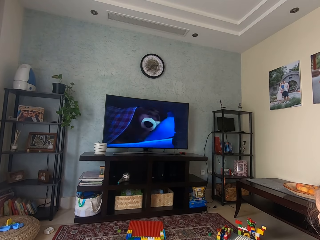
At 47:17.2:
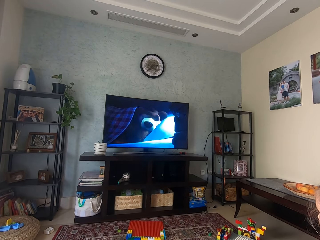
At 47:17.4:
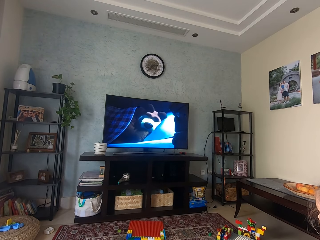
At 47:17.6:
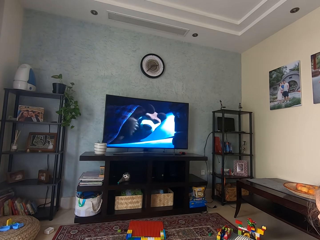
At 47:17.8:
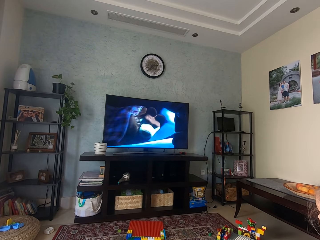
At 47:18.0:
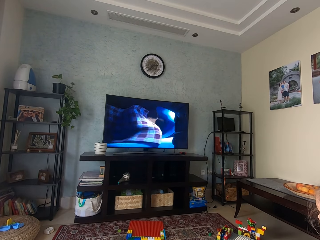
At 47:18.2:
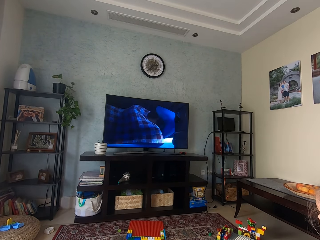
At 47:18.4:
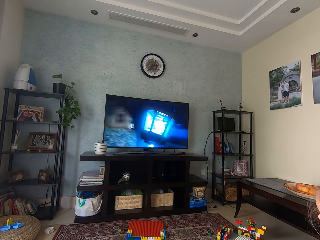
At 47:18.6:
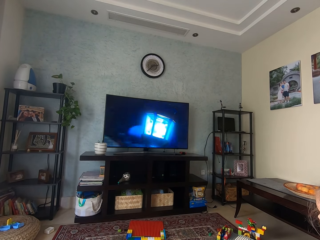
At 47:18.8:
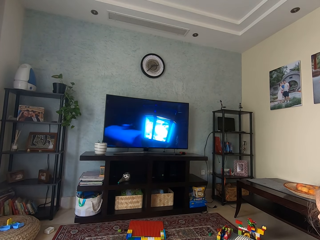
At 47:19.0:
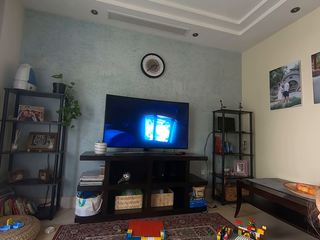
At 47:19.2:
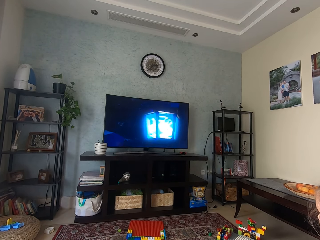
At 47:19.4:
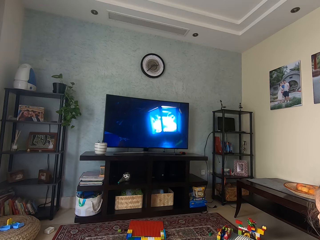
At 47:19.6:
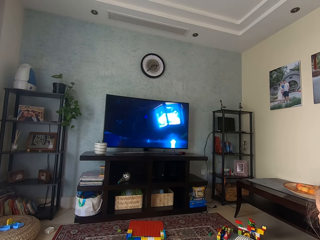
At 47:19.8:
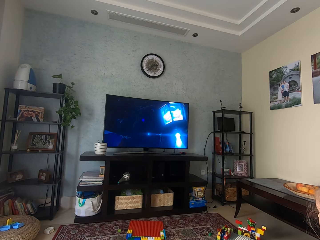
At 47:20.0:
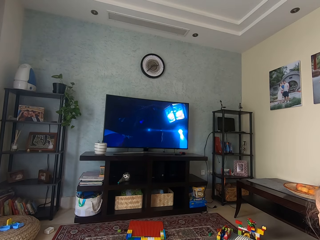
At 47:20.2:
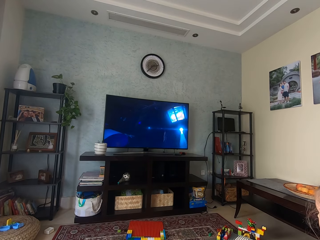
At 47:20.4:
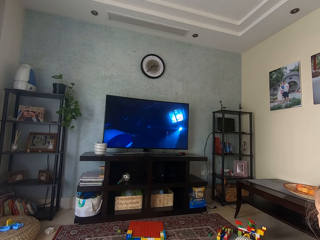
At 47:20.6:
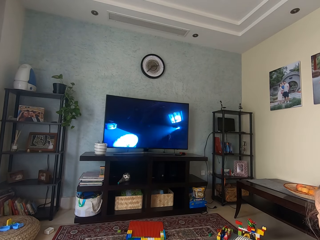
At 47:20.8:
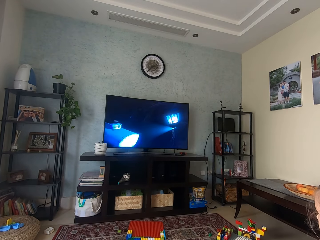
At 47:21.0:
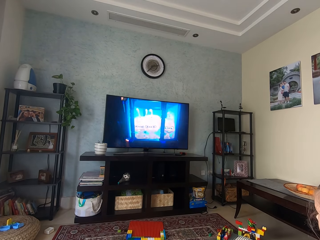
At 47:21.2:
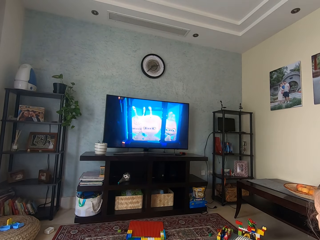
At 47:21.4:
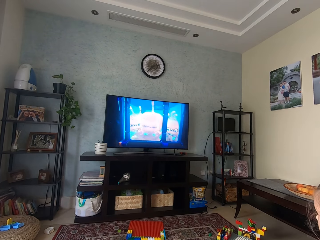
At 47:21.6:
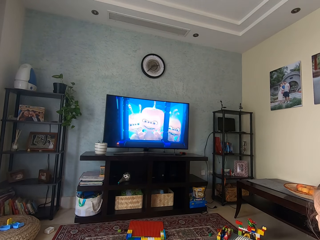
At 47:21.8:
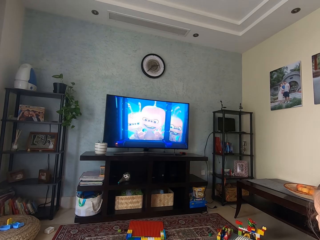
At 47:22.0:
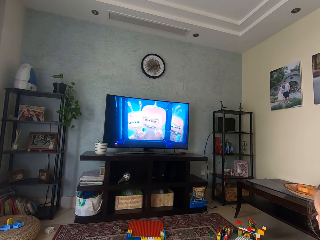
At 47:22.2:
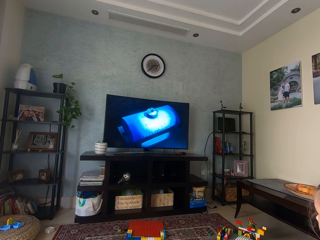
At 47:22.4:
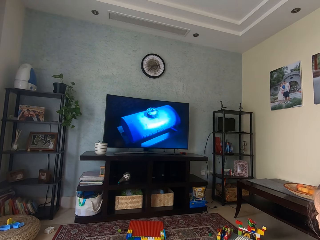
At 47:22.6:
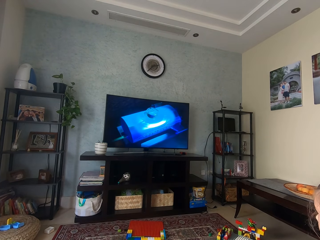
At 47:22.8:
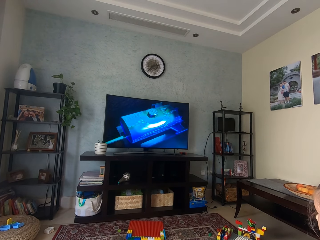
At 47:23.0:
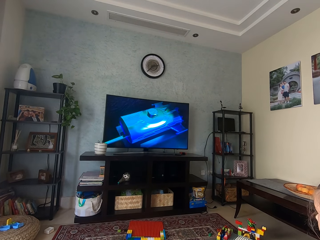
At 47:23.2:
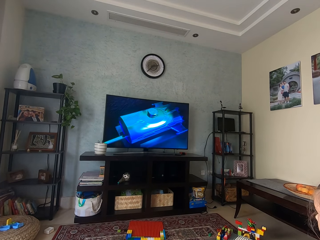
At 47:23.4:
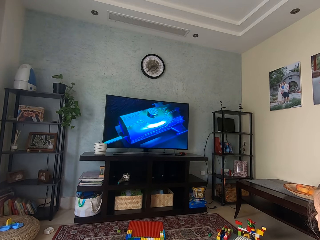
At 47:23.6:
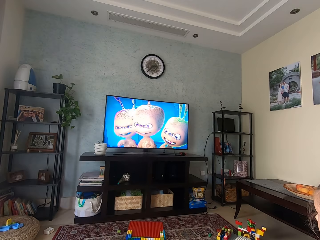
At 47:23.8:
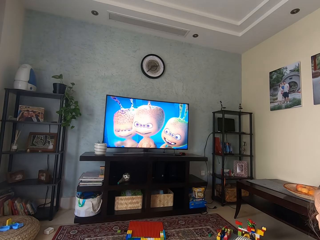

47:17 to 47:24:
A girl watches TV.

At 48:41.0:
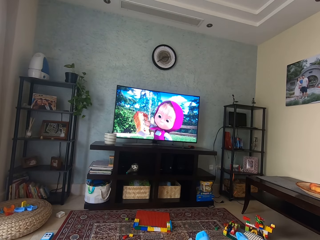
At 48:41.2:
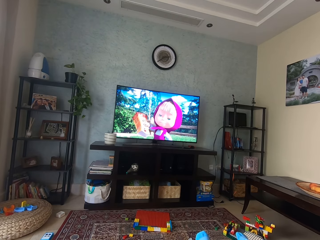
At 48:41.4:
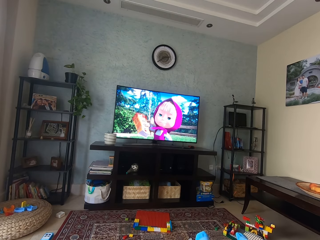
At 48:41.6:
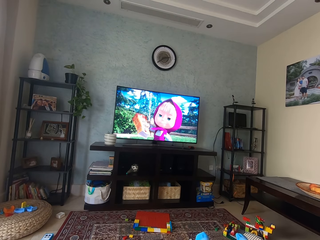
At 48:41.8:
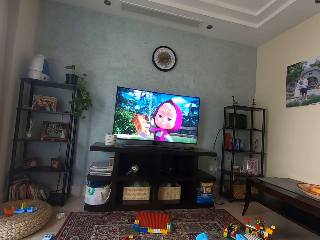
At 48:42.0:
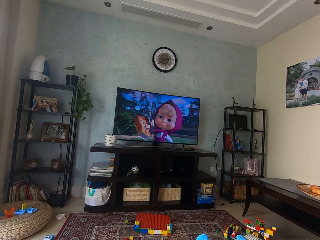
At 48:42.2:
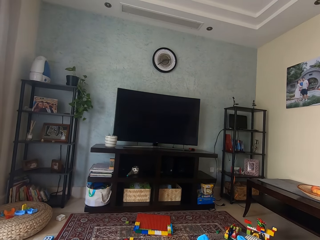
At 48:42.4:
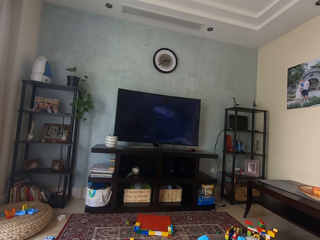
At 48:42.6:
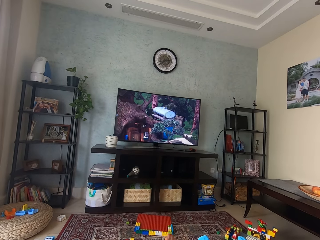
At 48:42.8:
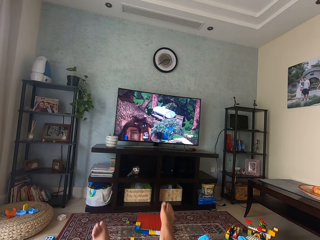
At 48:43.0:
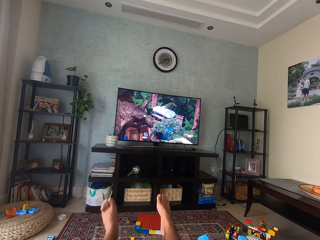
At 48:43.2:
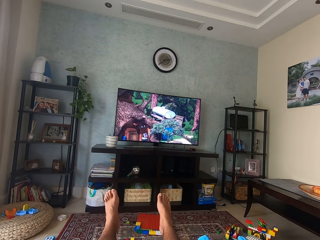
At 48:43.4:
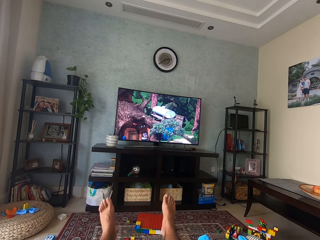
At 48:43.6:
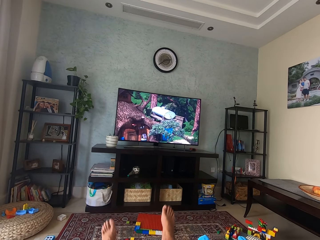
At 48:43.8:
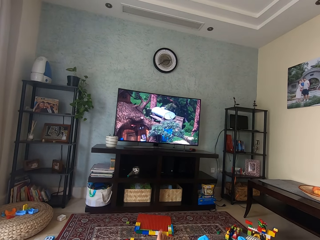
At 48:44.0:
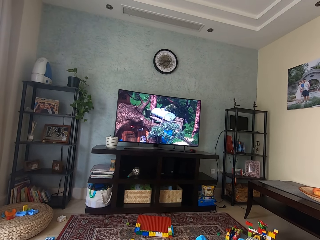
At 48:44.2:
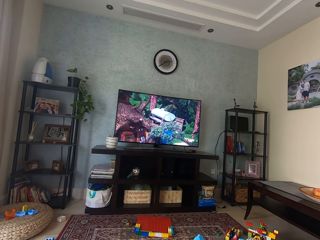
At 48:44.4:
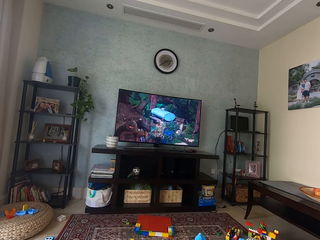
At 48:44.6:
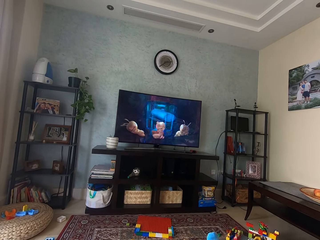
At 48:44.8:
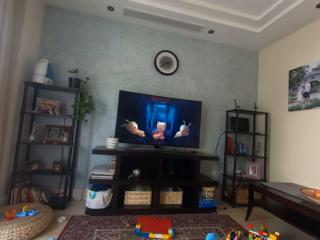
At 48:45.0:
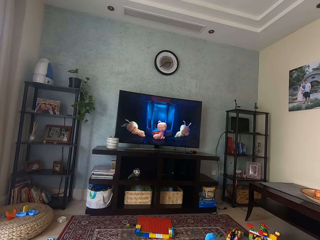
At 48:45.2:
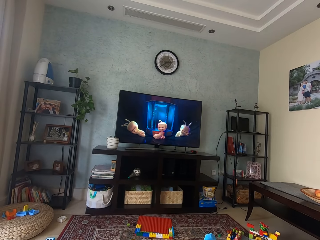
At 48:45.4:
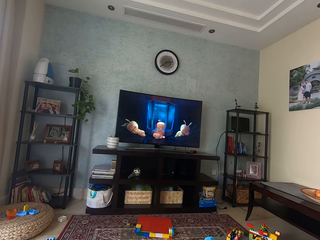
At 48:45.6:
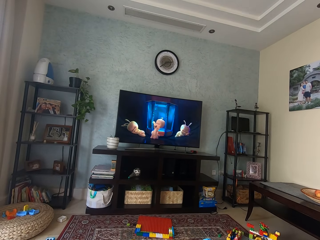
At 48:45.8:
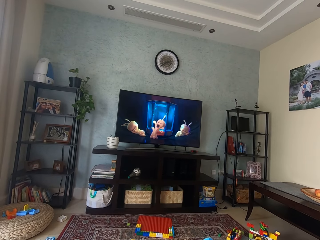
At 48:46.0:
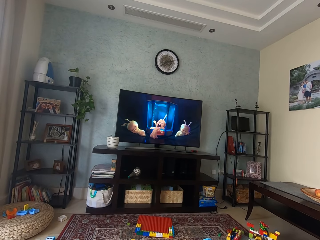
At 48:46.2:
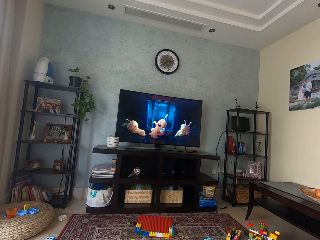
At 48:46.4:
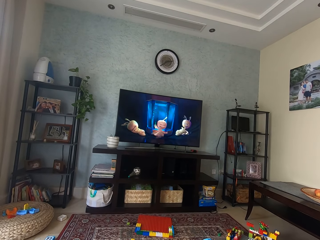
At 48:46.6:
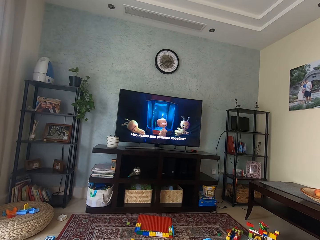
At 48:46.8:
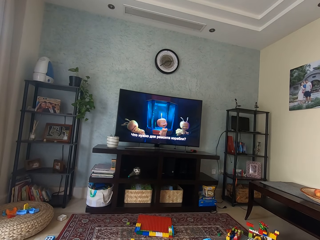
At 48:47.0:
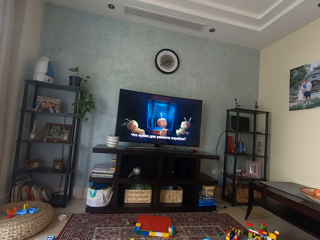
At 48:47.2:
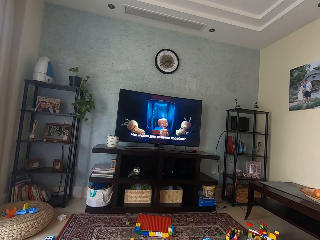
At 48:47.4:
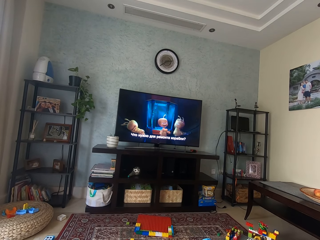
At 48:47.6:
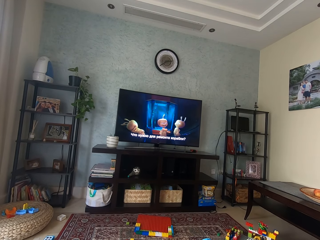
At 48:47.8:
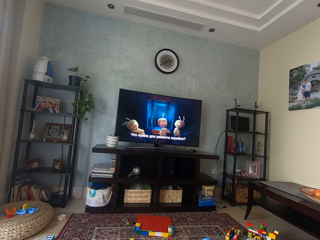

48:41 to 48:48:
The camera wearer lifts up the legs.

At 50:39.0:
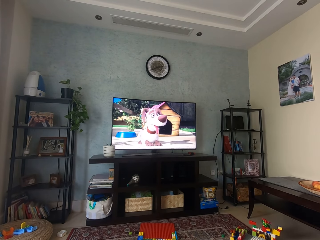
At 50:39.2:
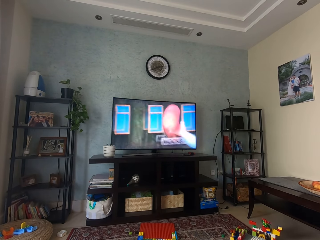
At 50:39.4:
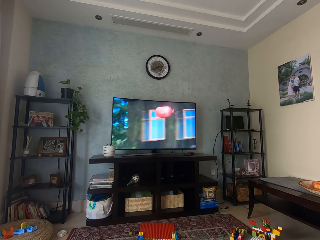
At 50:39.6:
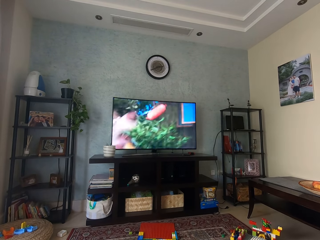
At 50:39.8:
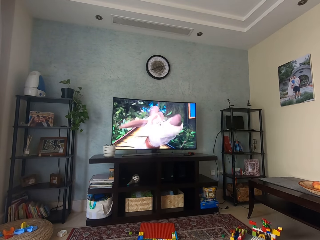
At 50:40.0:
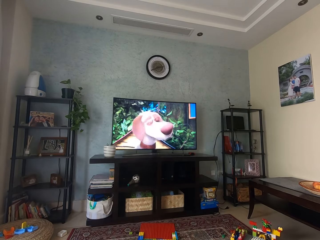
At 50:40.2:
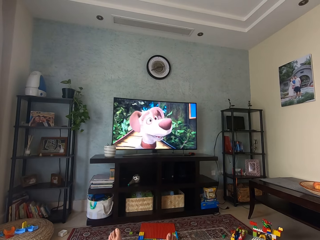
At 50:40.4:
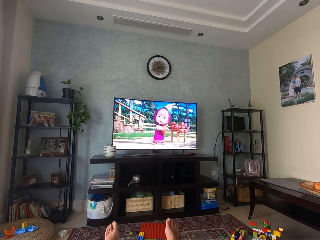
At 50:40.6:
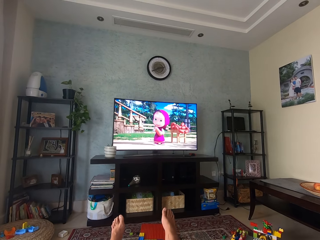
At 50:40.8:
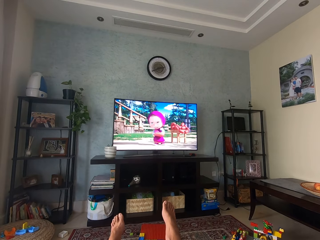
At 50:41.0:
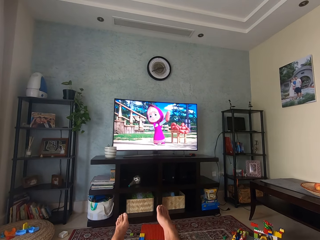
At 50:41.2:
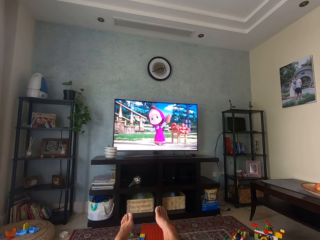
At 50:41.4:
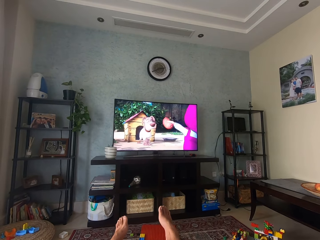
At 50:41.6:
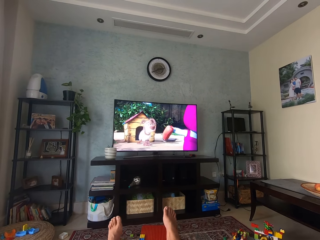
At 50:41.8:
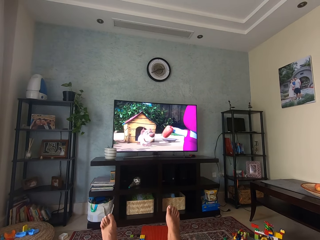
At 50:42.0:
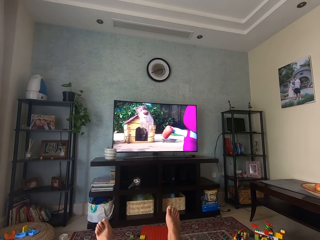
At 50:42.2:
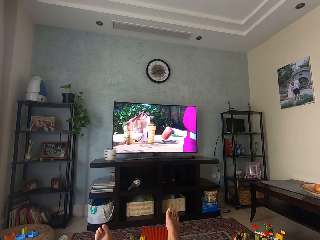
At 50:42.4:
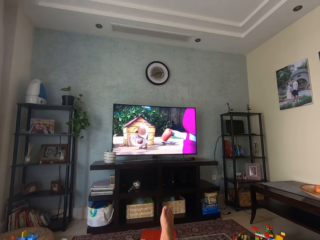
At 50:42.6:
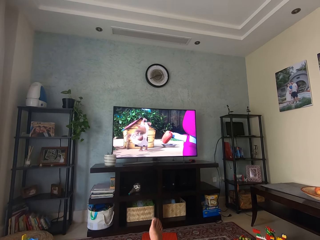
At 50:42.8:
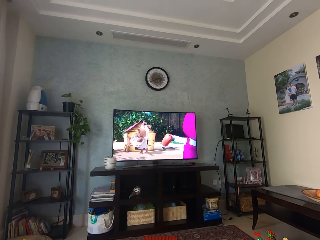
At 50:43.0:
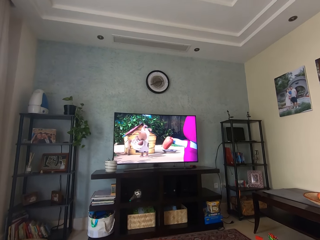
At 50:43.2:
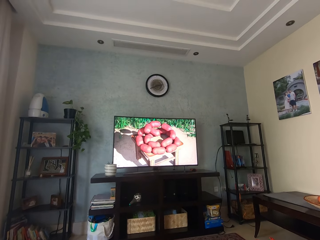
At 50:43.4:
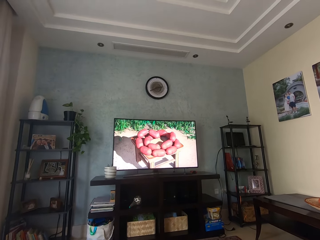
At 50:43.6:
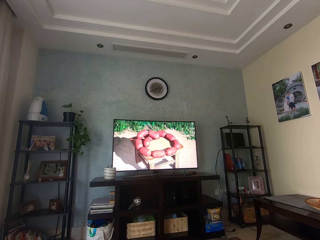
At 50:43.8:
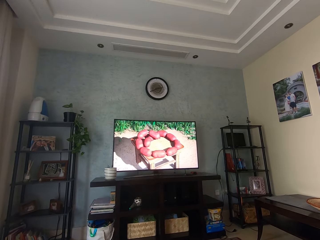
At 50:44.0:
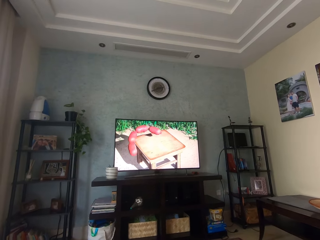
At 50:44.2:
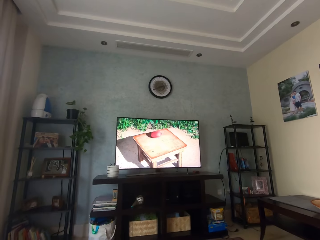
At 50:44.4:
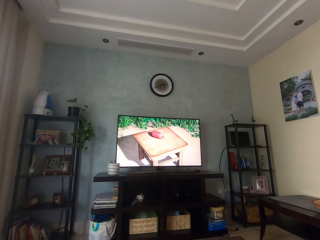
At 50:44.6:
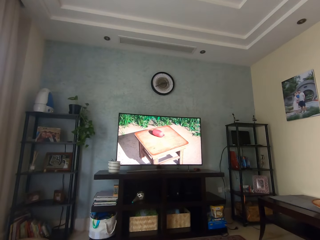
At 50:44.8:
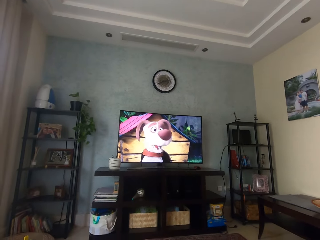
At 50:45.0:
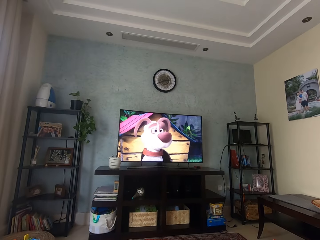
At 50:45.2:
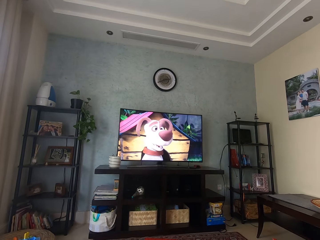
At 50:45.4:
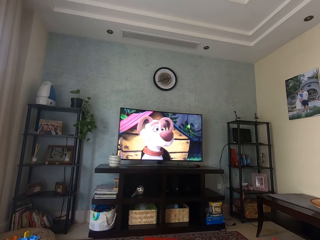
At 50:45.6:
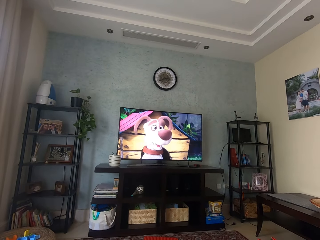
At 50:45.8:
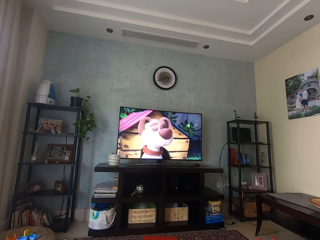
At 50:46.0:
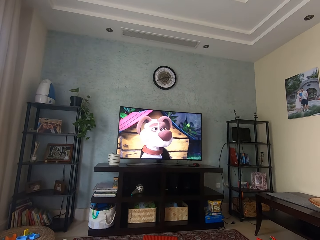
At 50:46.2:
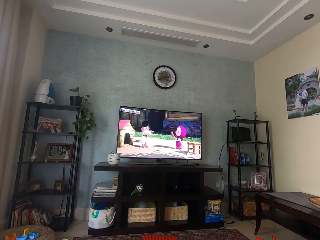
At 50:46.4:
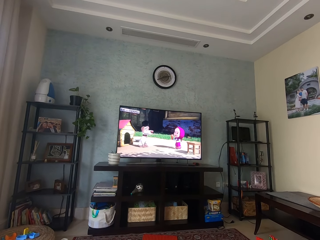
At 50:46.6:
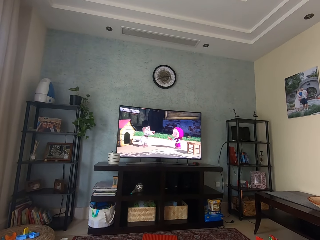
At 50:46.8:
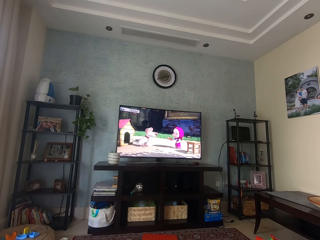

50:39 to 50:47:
The camera wearer stretches the legs.
